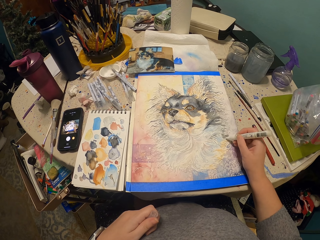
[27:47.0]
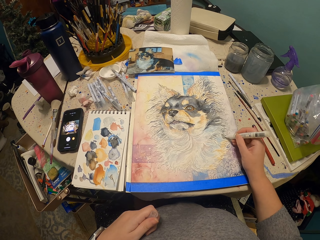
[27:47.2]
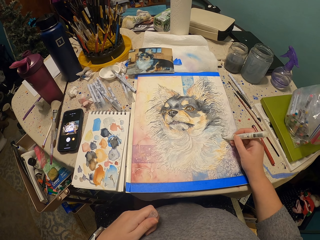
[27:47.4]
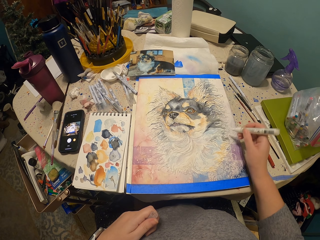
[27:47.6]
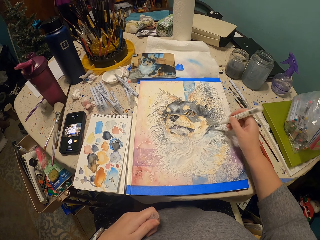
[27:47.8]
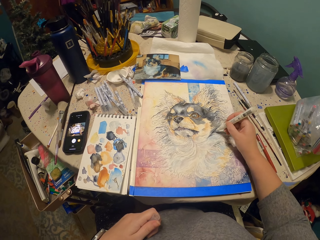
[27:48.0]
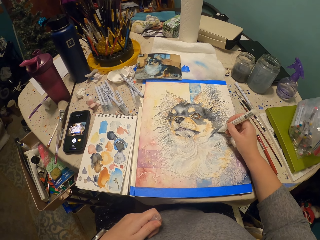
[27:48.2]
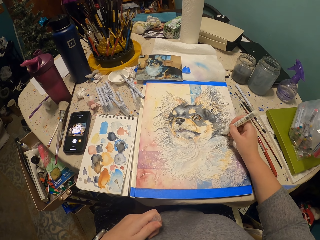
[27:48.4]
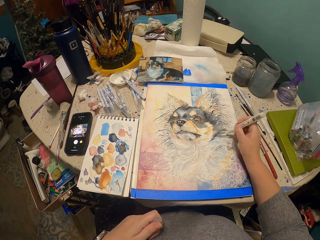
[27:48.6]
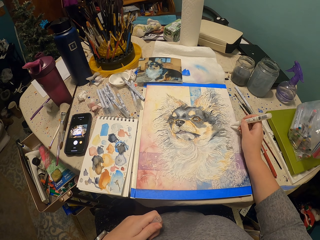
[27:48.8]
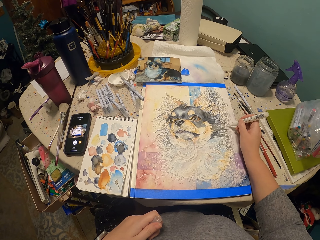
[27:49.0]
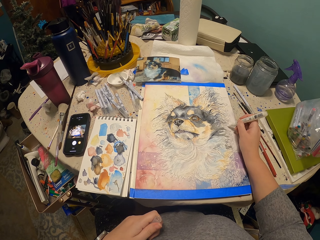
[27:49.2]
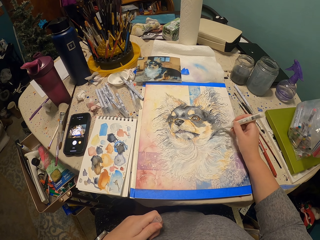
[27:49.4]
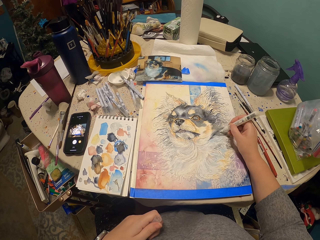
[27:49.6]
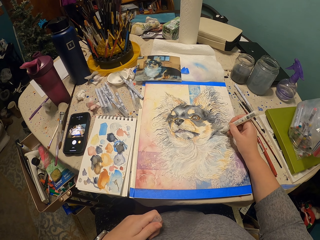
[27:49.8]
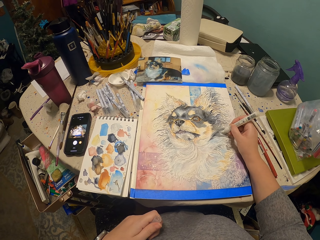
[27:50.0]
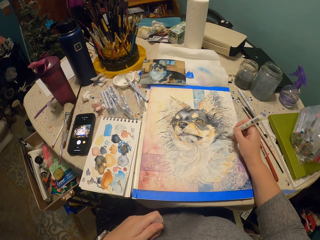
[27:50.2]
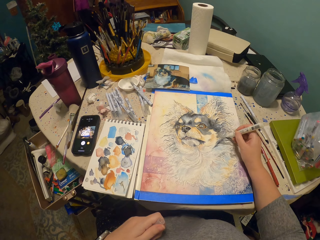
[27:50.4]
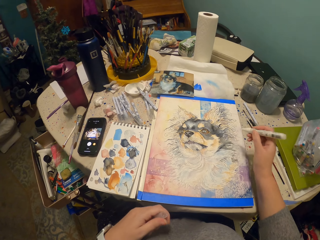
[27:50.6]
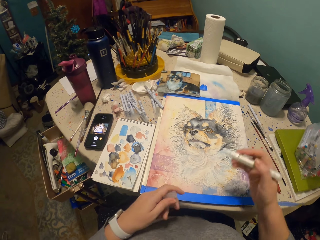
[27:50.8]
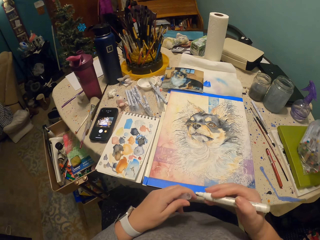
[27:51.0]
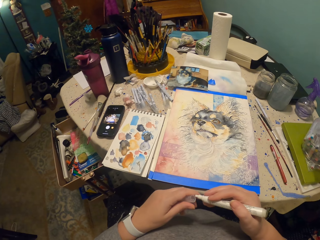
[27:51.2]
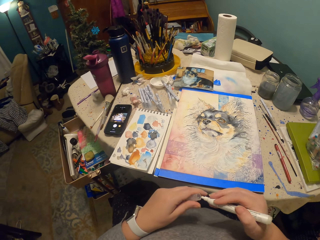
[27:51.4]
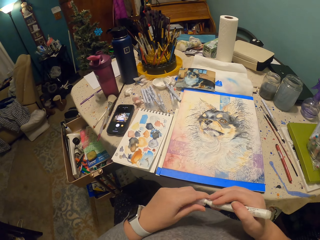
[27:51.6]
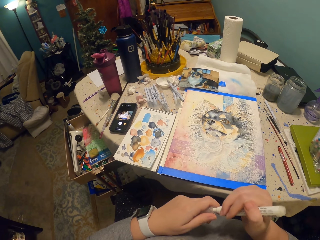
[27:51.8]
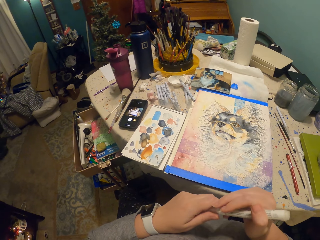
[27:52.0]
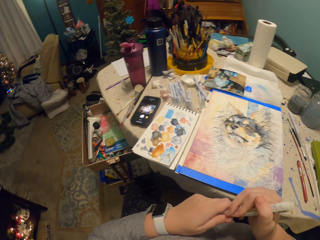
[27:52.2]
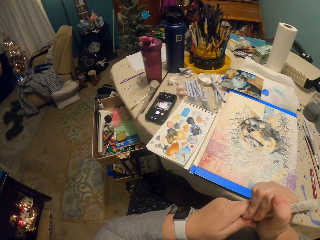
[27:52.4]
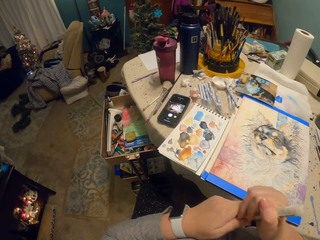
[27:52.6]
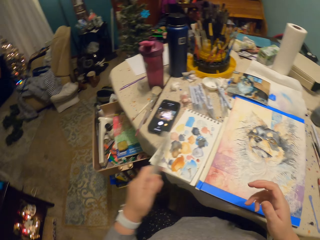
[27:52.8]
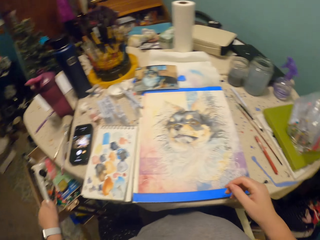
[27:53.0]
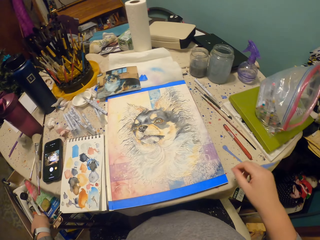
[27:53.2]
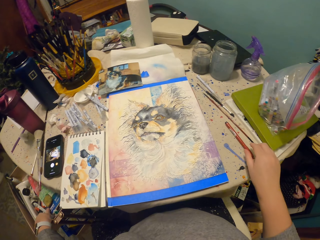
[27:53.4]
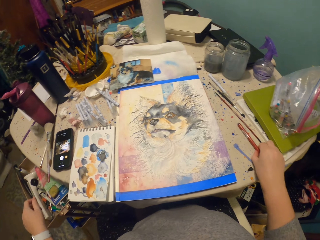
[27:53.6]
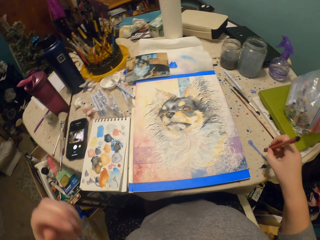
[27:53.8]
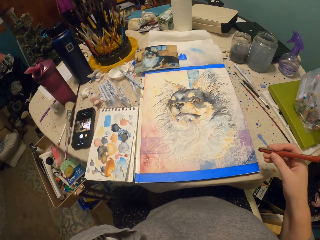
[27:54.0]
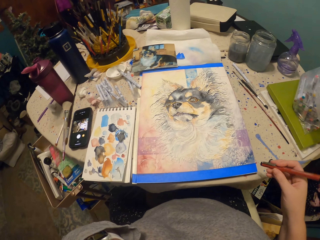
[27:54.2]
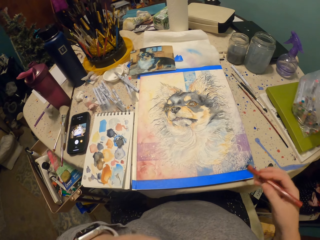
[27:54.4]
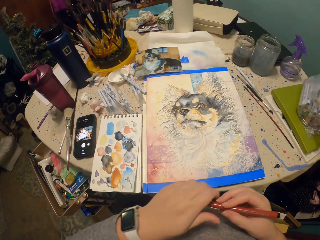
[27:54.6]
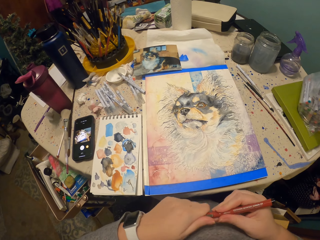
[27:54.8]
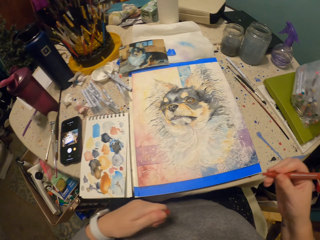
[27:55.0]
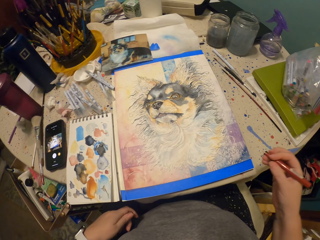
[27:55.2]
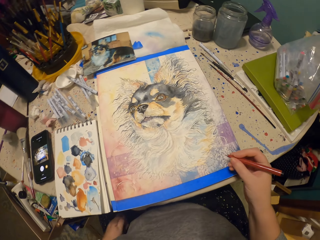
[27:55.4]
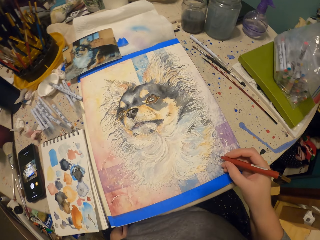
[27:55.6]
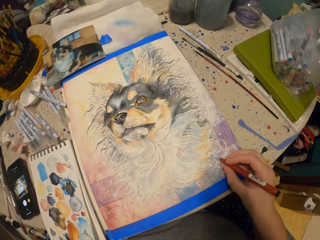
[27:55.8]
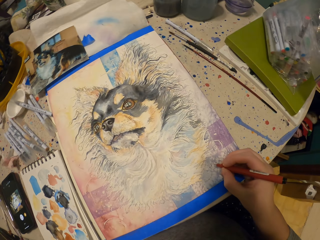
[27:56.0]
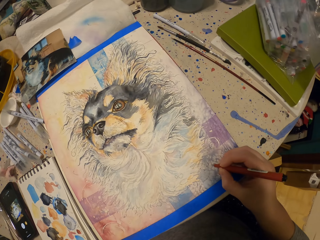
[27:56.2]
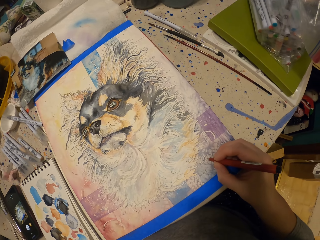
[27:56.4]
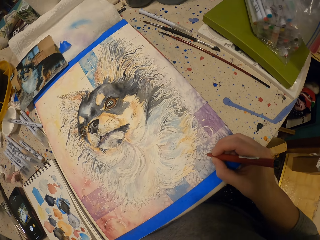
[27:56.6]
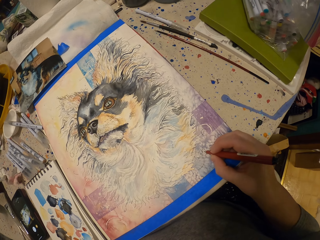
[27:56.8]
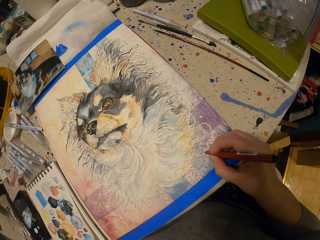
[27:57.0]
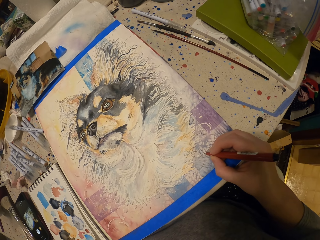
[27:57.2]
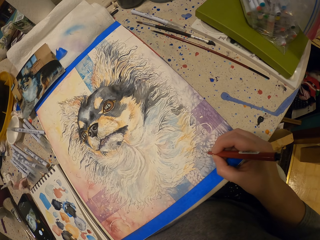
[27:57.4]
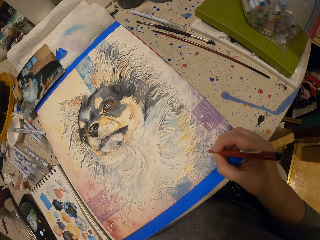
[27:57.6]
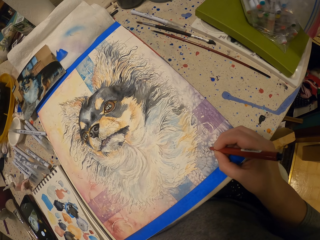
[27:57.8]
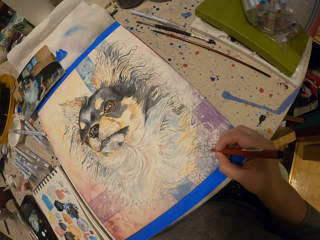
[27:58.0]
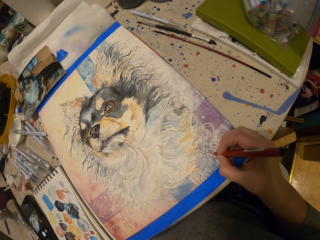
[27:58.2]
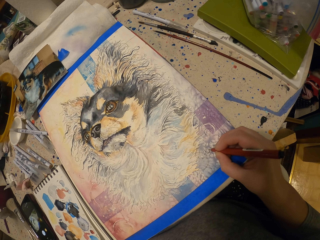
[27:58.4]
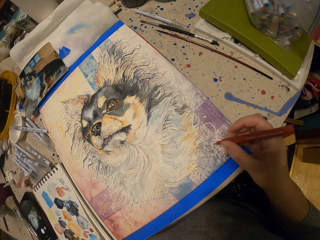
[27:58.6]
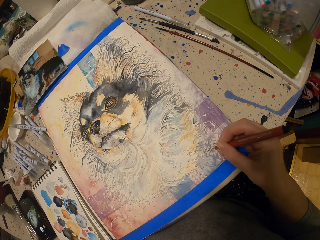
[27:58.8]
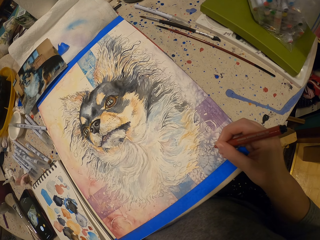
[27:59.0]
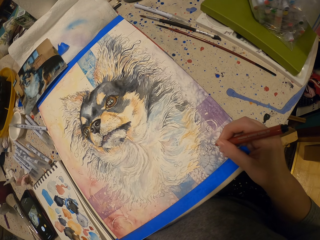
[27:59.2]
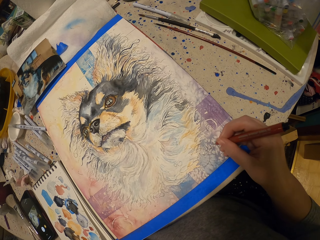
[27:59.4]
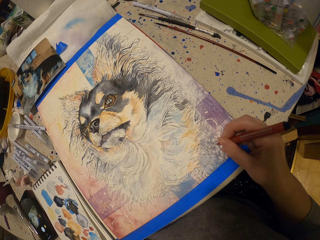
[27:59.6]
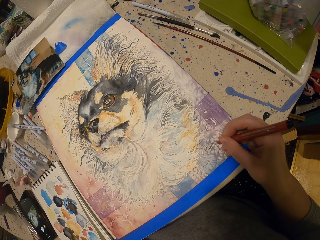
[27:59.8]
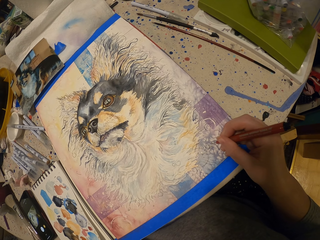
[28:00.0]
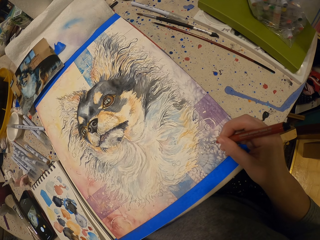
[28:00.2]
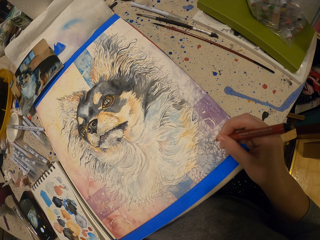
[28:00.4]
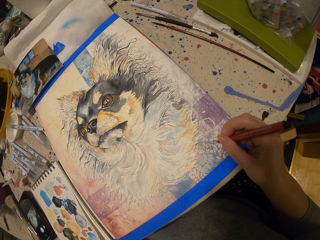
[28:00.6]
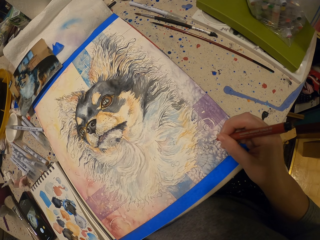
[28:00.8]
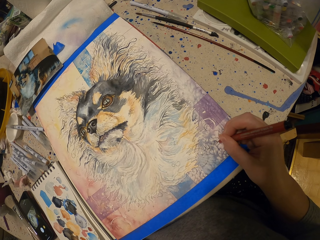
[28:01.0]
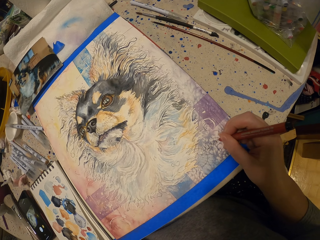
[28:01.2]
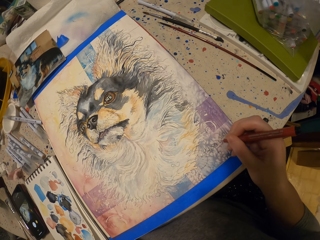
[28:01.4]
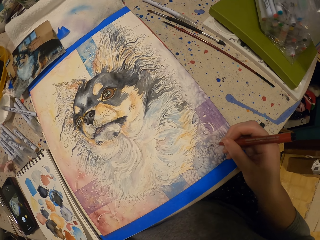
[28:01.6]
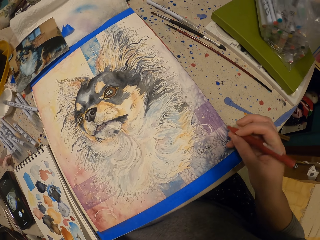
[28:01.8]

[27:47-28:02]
The camera wearer colors the drawing with a marker in her right hand. She closes the marker with a lid in her left hand. She tightens the lid with both her hands. She puts away the marker with her left hand in the drawer. She picks up the pen from the table with her right hand. She lifts her left hand. She opens the lid of the pen with her left hand. She draws on the board. She signs on the drawing with the pen on her right hand.

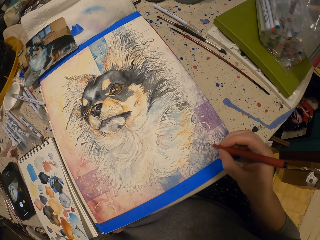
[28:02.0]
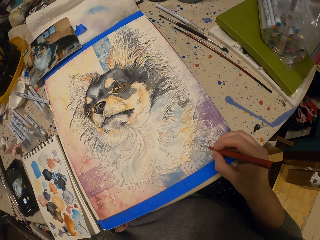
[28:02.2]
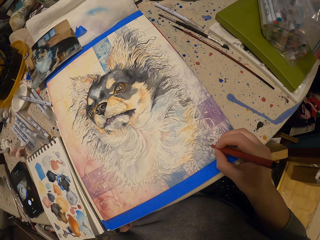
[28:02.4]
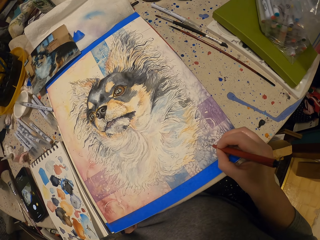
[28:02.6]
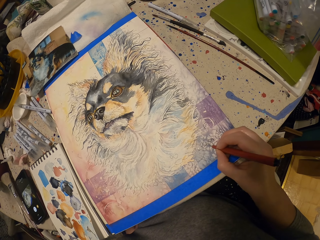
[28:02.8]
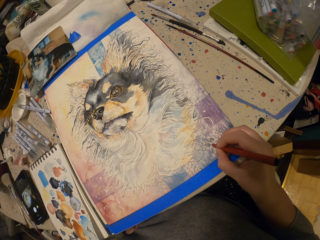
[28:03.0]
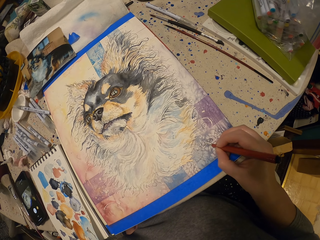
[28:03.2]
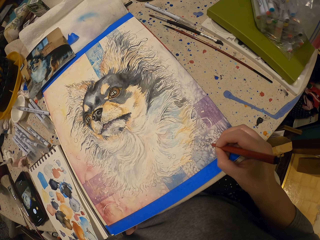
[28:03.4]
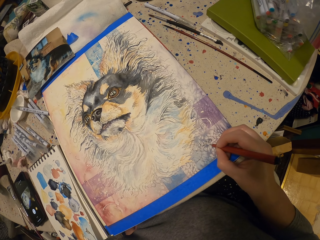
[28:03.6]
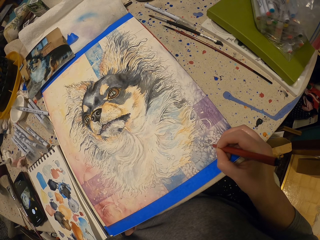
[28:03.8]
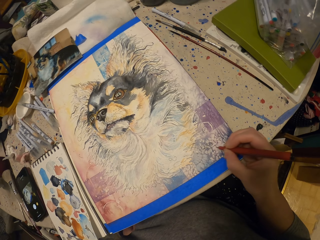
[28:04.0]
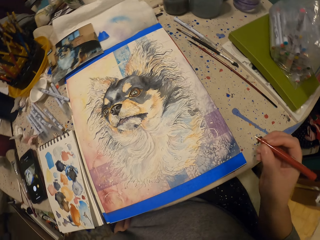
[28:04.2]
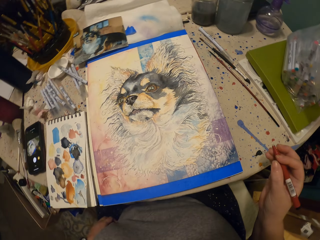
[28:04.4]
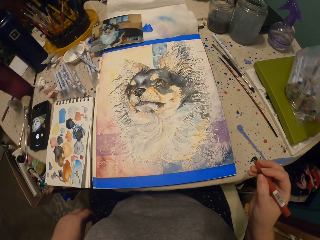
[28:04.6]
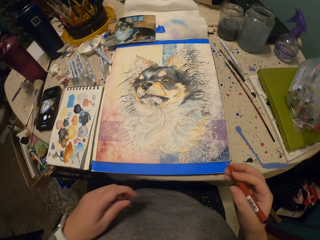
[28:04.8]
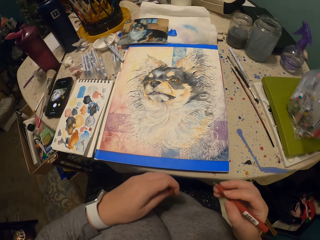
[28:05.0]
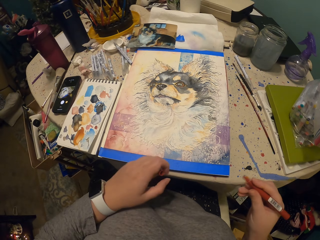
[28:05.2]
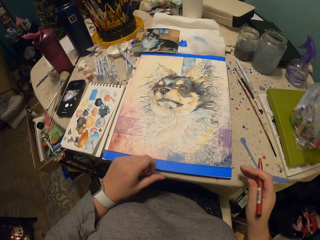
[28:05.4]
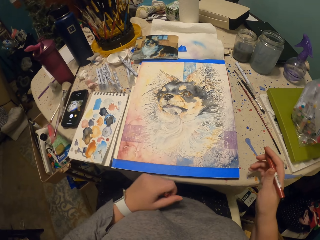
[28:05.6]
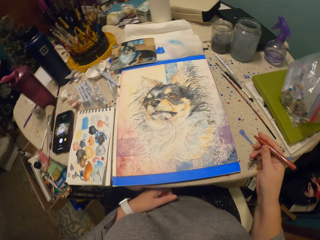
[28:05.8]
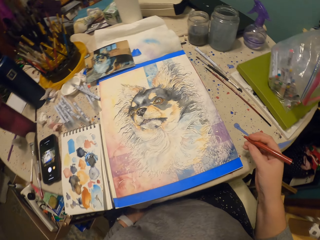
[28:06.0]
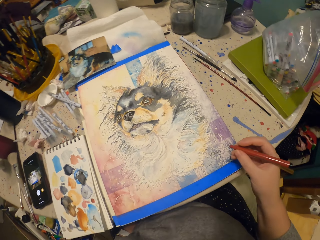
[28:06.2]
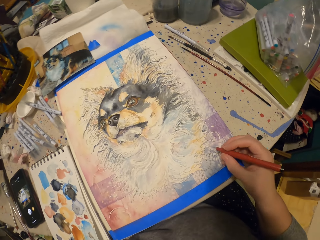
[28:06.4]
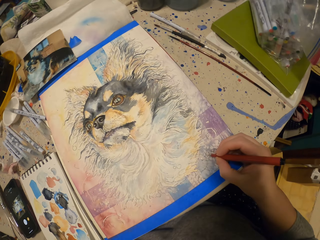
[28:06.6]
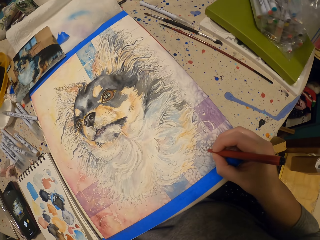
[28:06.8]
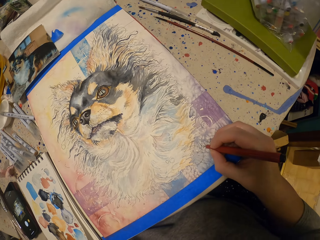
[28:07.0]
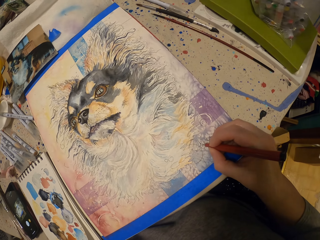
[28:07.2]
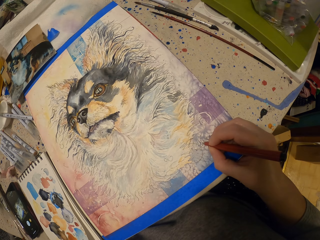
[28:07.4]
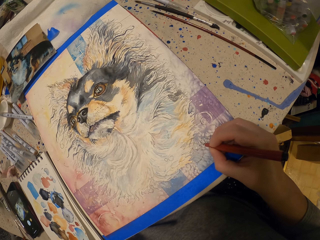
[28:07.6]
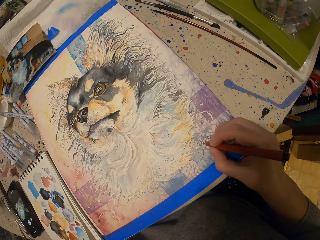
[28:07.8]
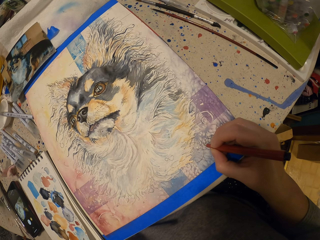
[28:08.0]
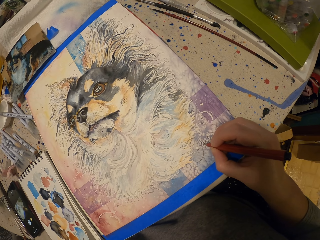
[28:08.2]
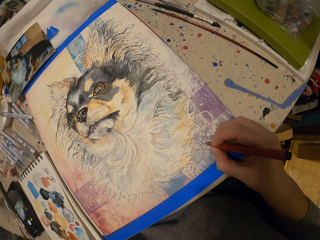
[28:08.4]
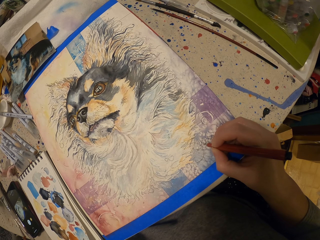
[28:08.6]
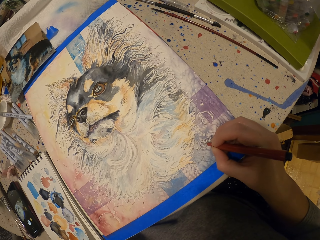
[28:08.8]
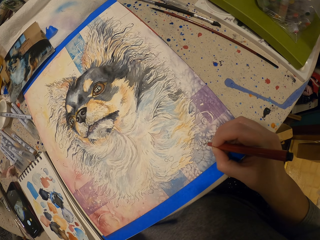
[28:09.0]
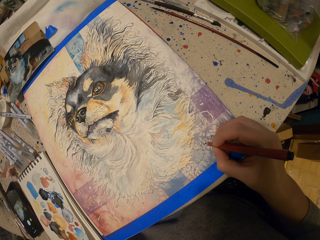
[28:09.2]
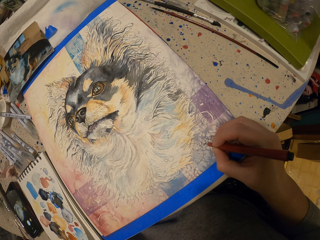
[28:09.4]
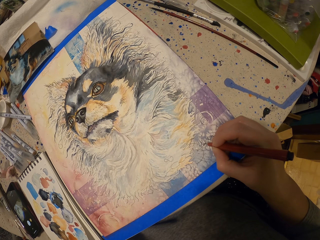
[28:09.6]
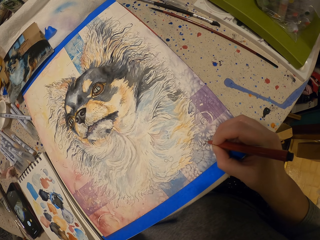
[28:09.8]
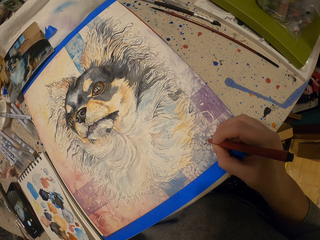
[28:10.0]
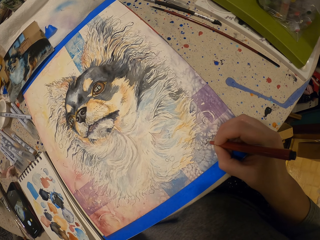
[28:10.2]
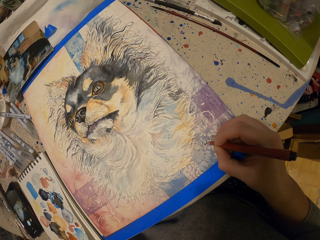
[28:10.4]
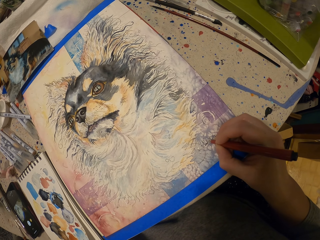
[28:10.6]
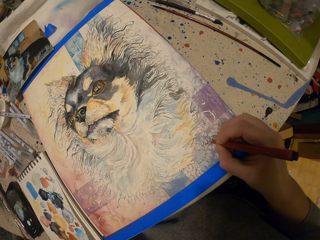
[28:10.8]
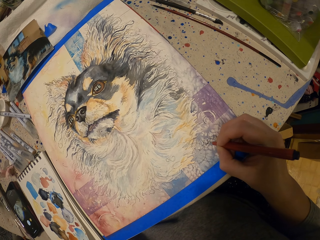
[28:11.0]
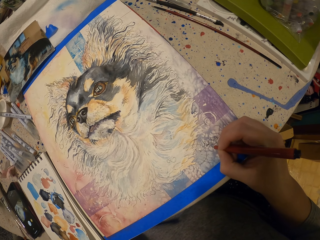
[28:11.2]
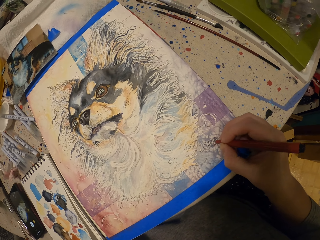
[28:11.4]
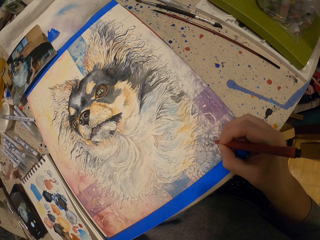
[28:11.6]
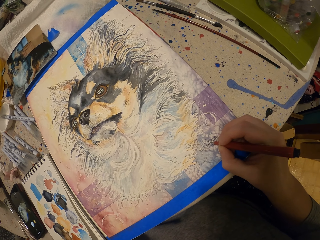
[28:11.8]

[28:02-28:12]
The camera wearer puts her left hand under the table. She signs on the drawing with a pen on her right hand.
